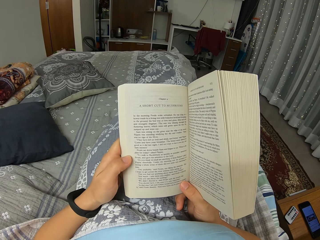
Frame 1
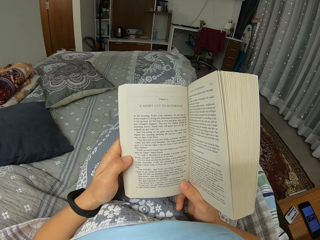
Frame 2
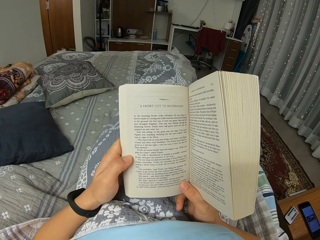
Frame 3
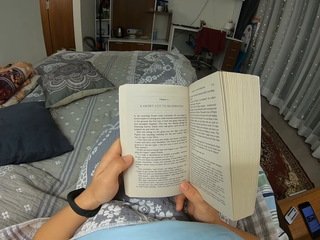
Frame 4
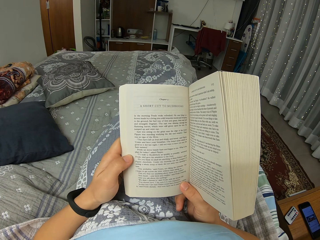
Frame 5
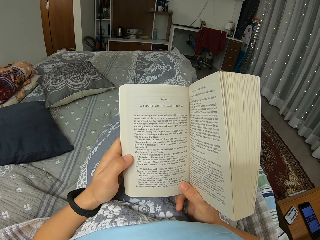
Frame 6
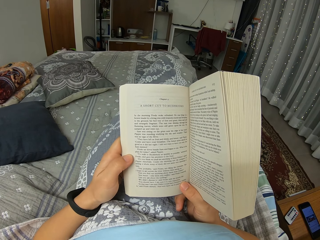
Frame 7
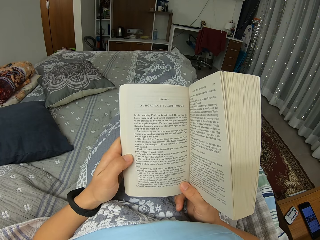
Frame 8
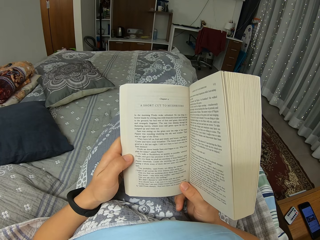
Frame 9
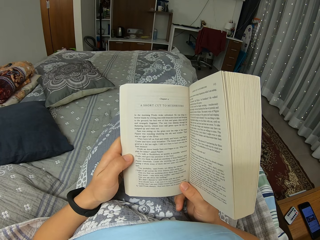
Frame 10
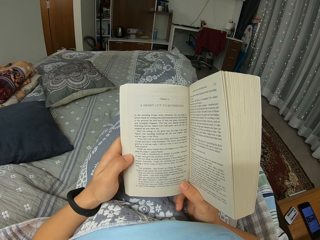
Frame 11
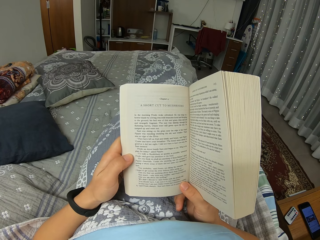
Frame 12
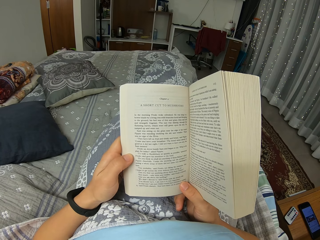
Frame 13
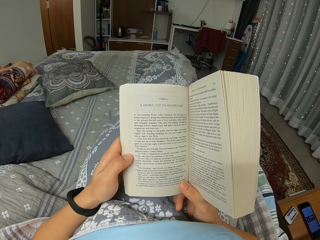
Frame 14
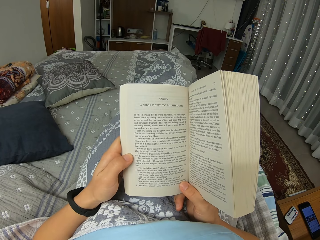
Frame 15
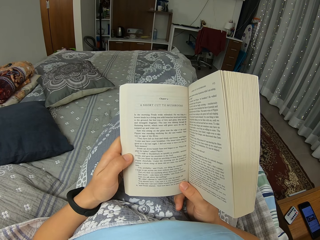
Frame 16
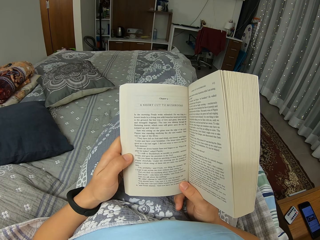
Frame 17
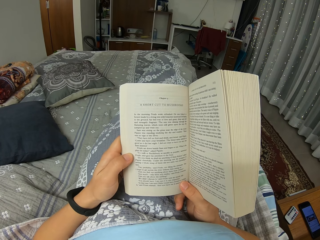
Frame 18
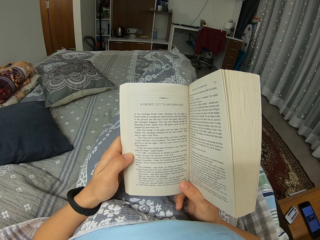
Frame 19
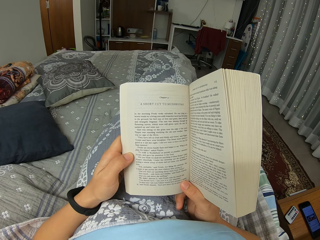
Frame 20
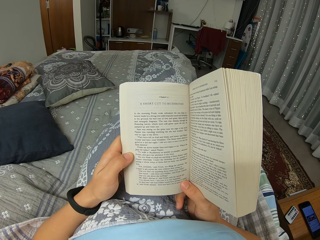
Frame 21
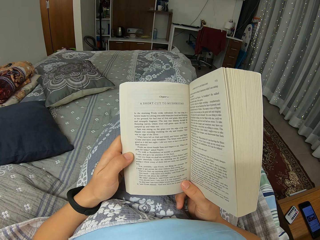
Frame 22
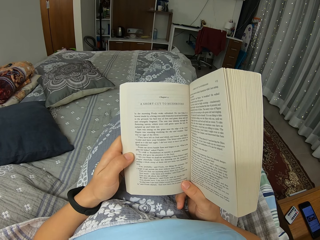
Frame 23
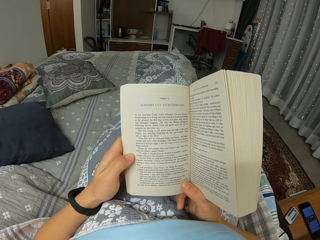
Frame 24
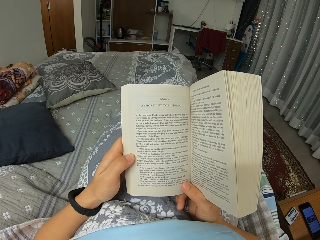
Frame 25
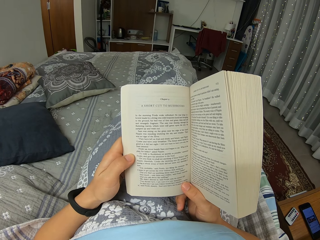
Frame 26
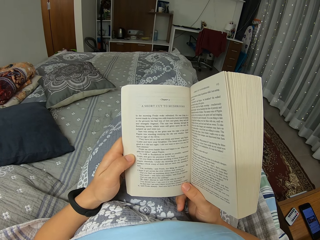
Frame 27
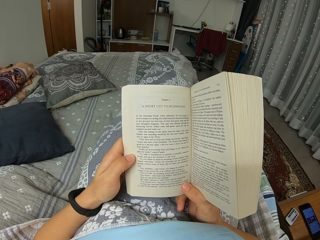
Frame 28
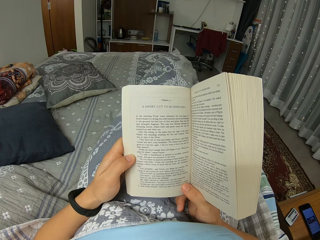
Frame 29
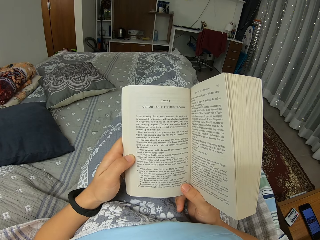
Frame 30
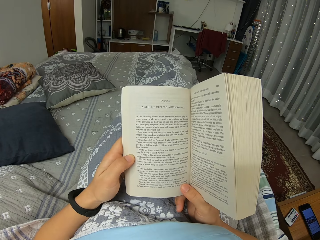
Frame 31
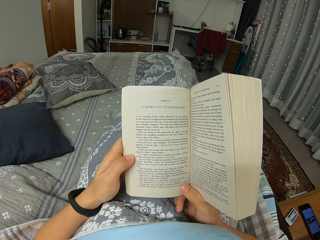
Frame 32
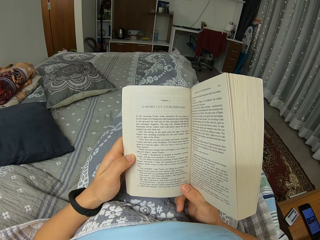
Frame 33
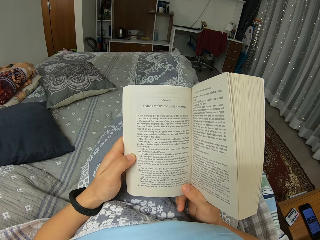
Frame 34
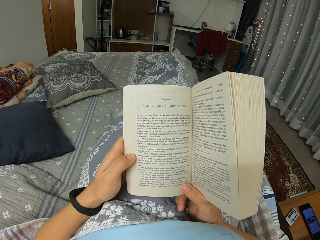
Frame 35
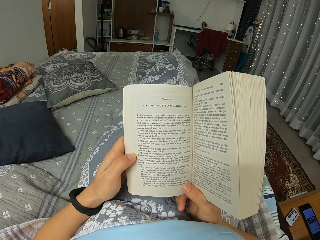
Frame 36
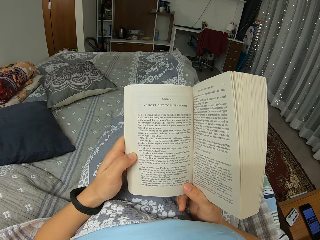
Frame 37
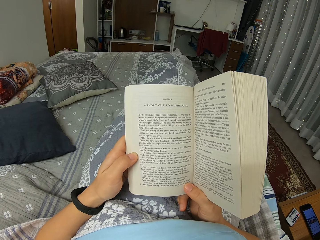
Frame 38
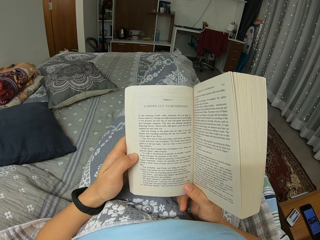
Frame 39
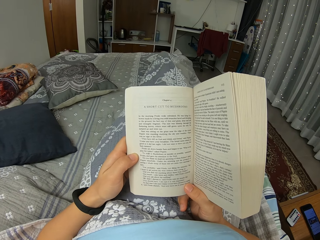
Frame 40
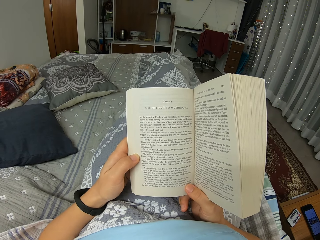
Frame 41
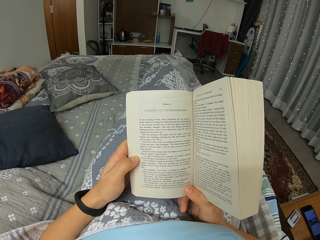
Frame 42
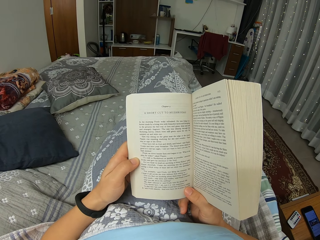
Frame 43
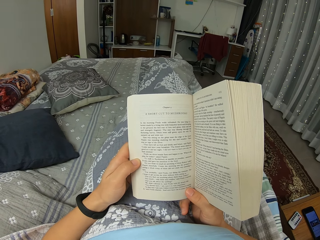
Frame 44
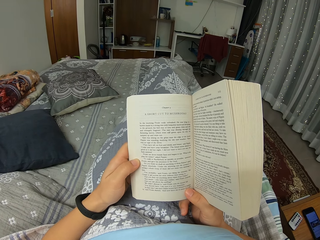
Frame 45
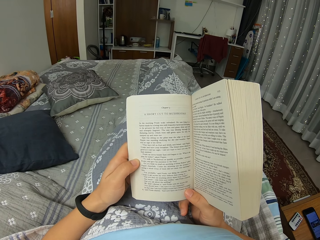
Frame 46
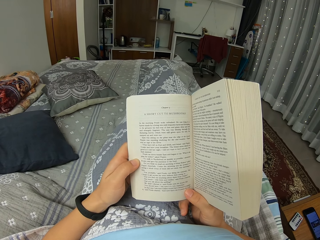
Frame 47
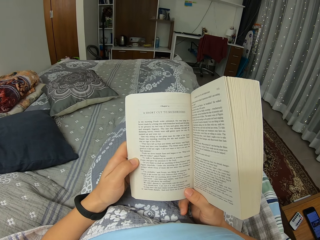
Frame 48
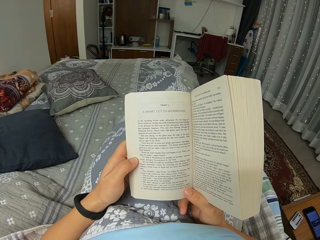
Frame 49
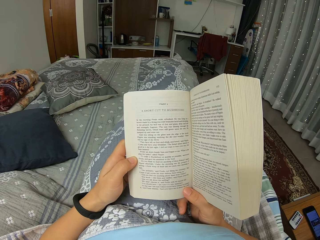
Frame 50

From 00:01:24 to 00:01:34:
The camera wearer moves the leg.

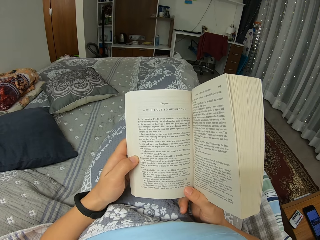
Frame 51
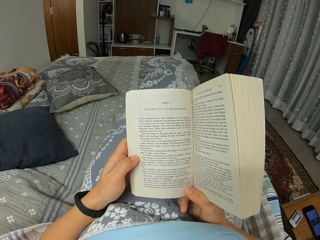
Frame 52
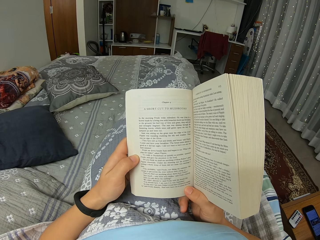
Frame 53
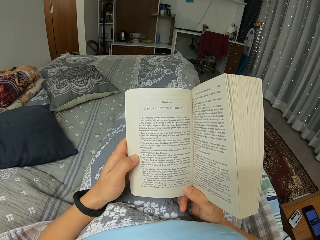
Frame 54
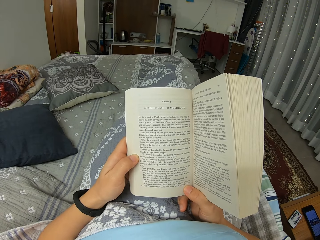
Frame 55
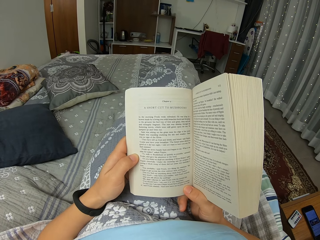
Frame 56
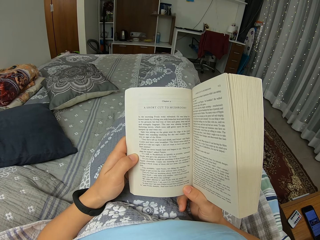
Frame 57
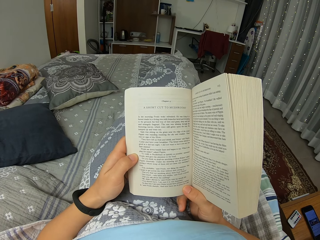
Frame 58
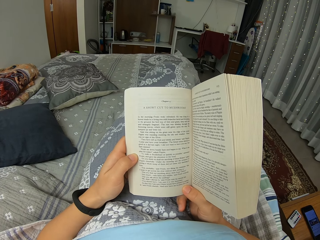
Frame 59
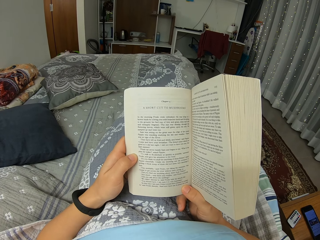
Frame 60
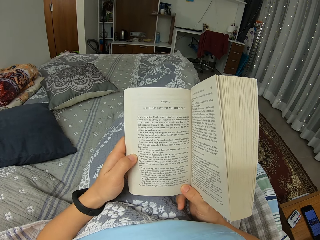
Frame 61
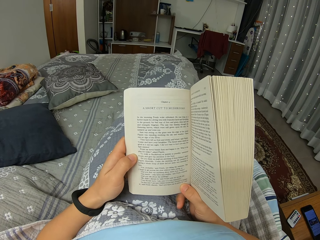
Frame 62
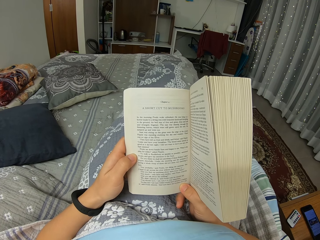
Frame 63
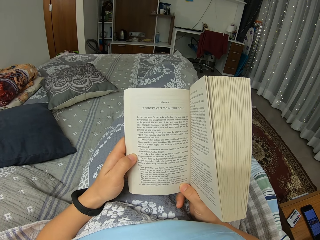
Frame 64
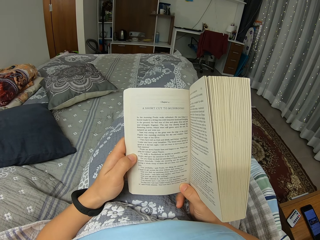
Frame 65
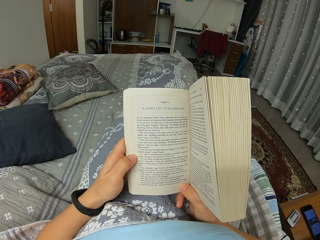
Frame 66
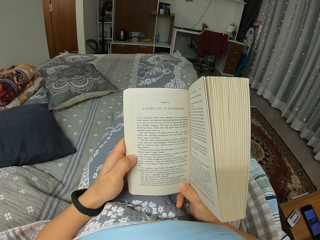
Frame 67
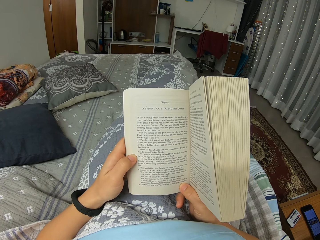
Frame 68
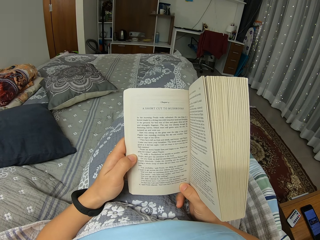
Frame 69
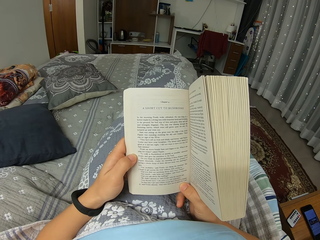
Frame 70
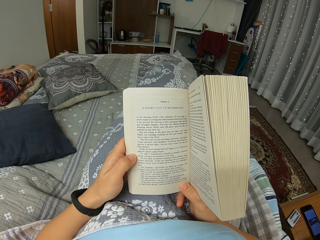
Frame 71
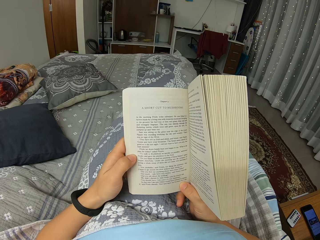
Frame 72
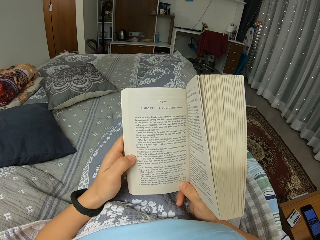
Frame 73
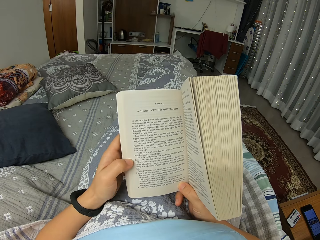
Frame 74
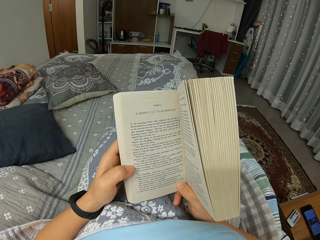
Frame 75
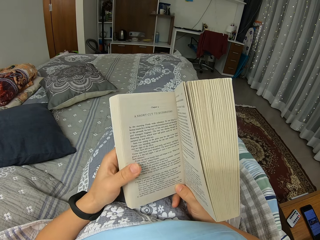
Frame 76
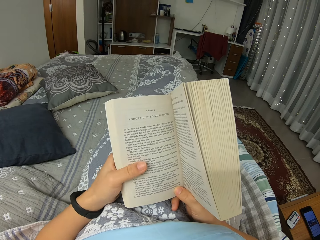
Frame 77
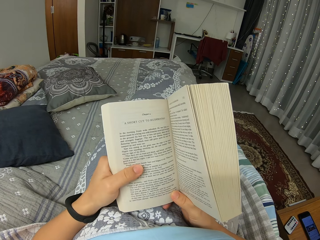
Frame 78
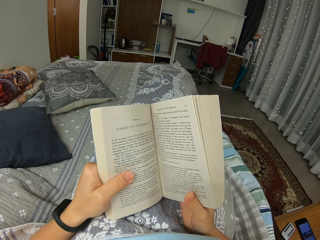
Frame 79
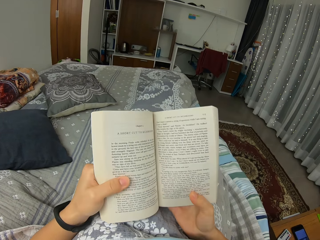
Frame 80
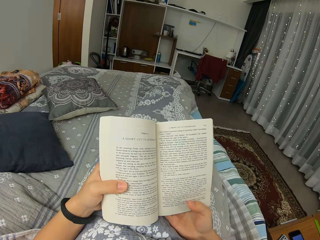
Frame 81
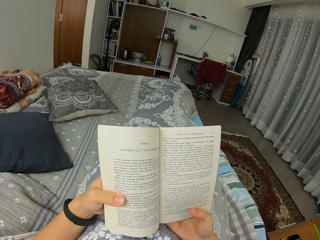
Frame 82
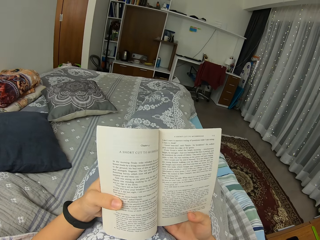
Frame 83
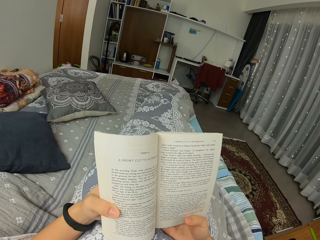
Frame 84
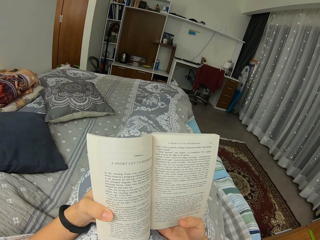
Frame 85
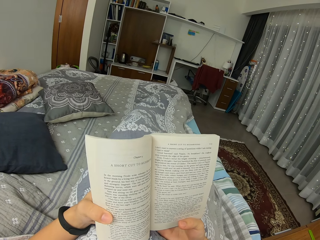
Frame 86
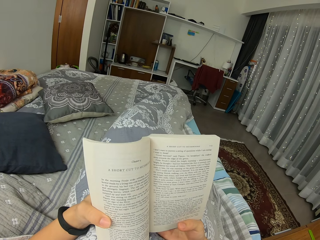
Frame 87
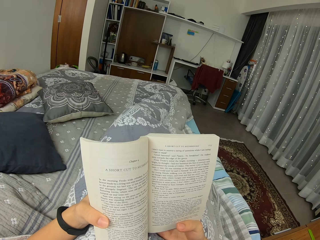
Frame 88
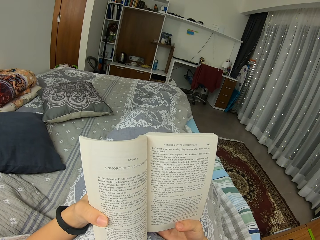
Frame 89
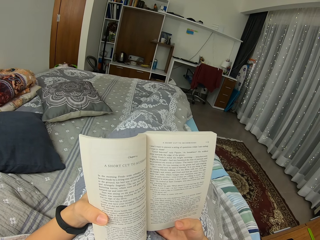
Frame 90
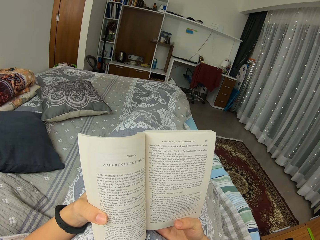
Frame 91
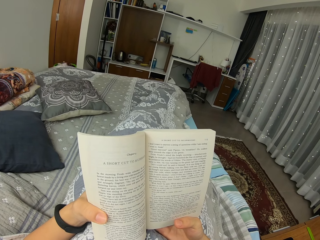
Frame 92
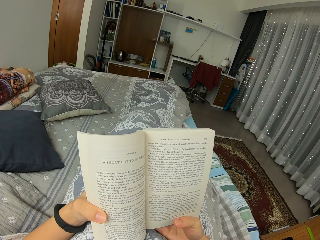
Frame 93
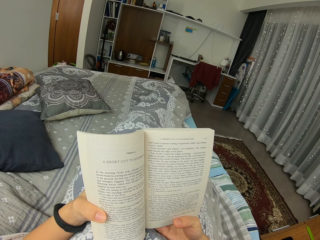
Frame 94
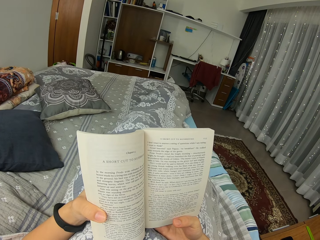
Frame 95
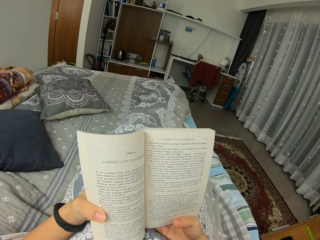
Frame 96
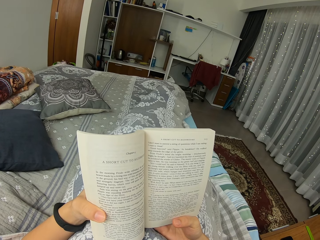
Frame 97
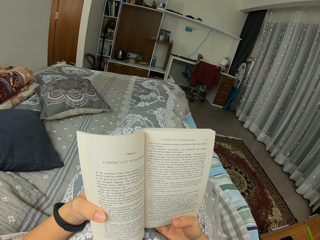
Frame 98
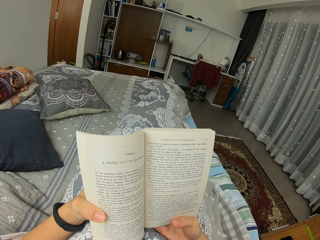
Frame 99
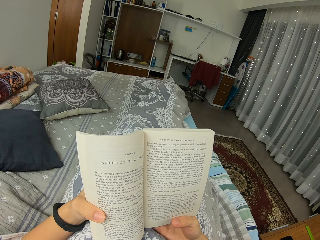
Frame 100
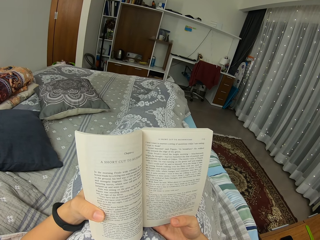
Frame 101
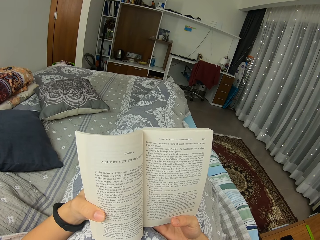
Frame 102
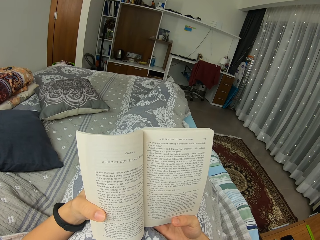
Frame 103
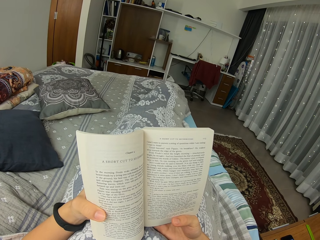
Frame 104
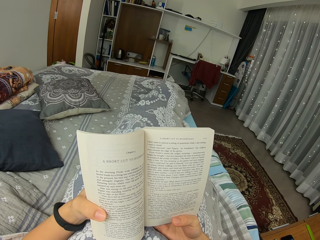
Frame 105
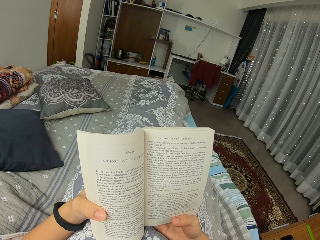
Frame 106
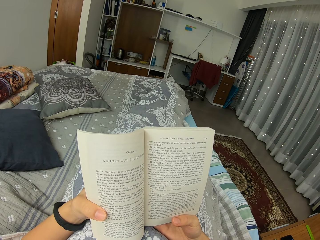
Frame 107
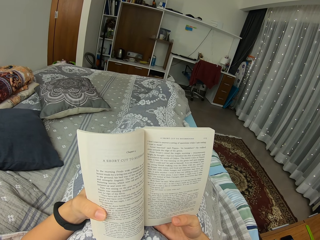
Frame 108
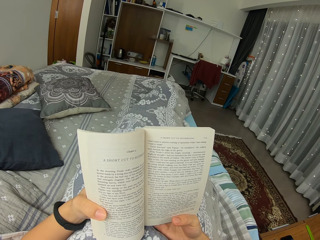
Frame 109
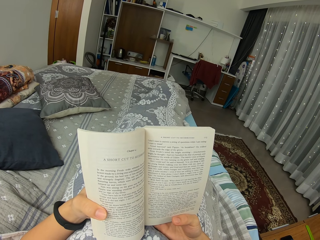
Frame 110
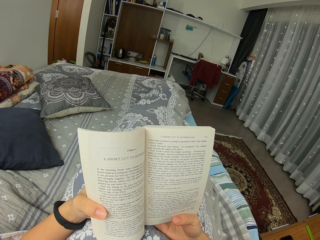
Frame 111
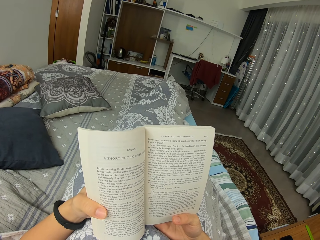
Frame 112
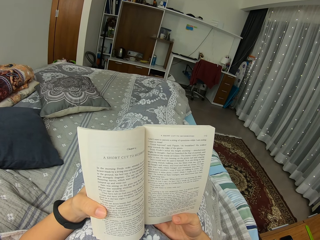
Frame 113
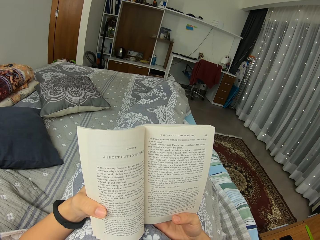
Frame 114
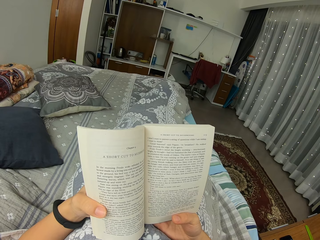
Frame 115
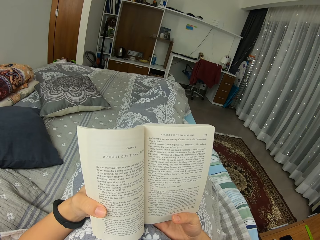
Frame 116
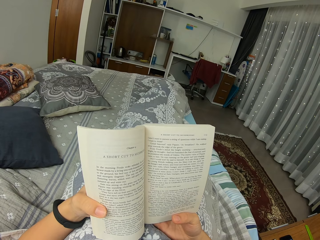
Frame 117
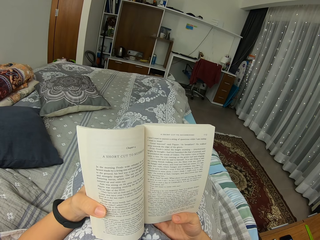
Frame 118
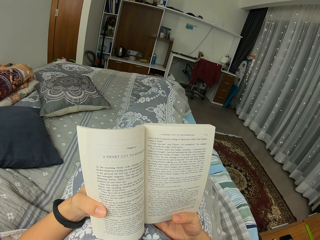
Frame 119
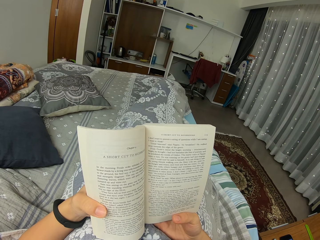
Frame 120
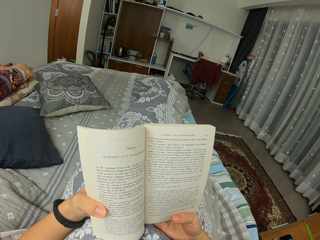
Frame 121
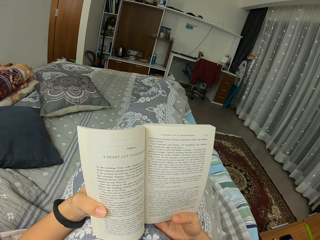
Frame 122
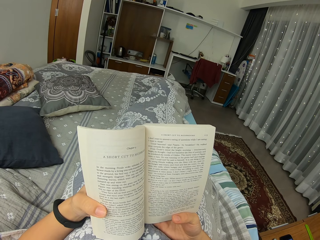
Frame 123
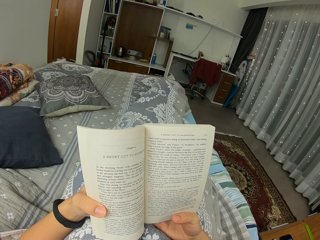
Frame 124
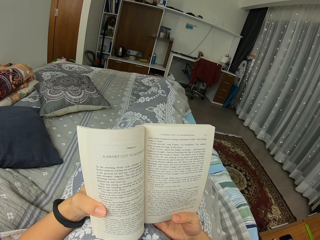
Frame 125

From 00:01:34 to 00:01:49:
The camera wearer moves the hand. They open the book. They move the leg.
